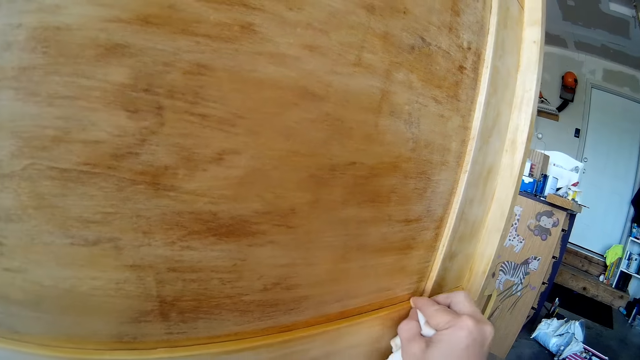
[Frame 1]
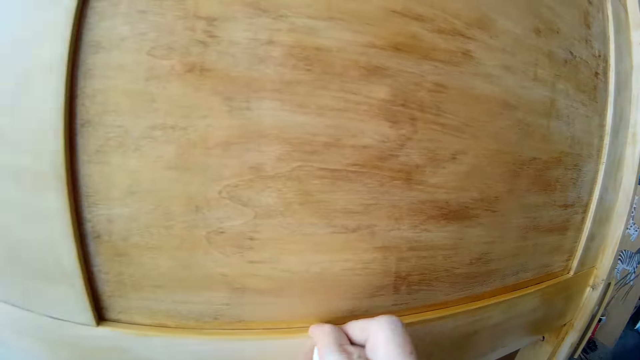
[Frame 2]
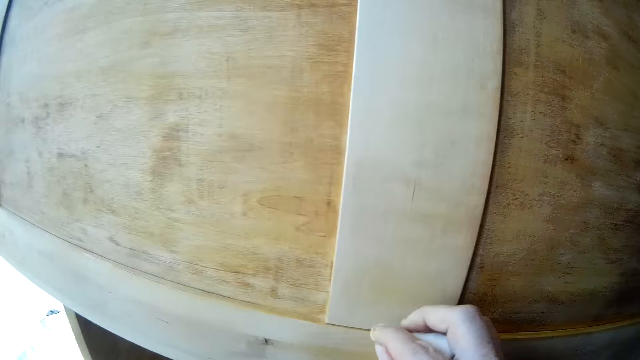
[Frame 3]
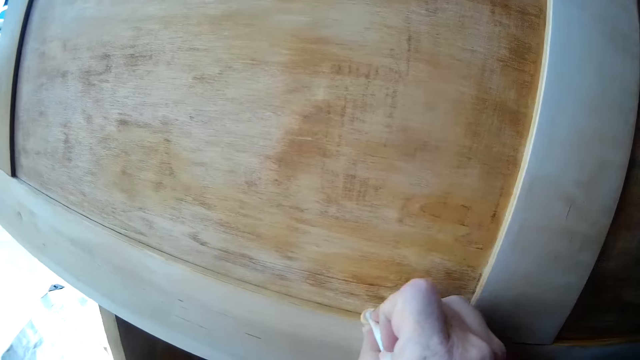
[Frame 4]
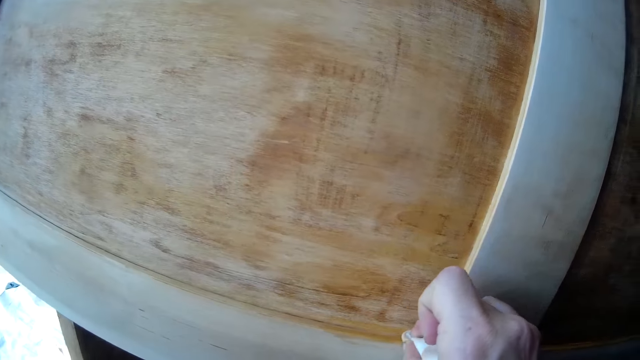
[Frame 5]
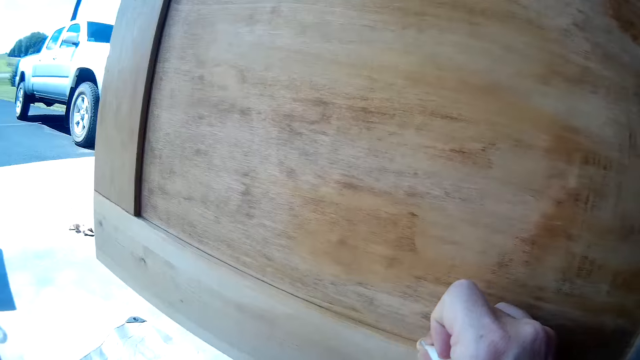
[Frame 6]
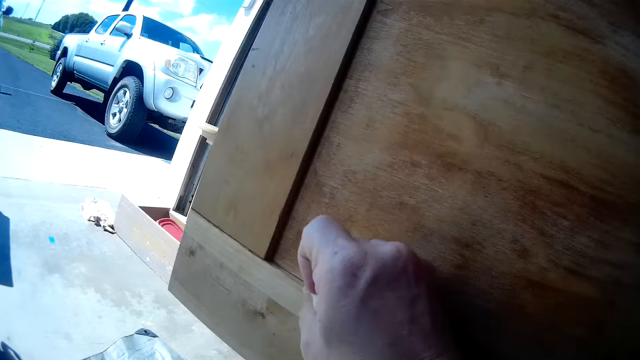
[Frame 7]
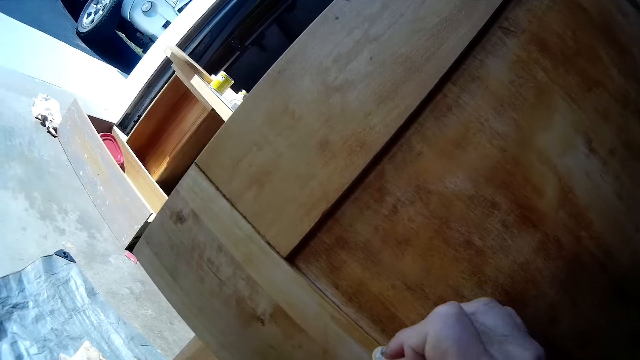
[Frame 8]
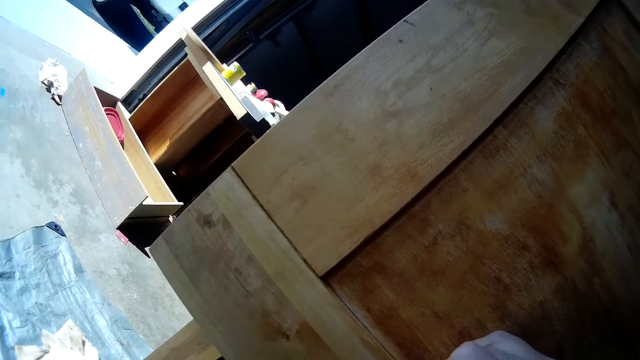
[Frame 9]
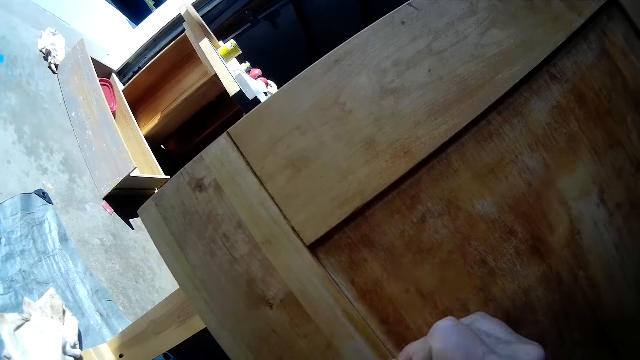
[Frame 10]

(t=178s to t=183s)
The camera wearer cleans furniture with a towel.

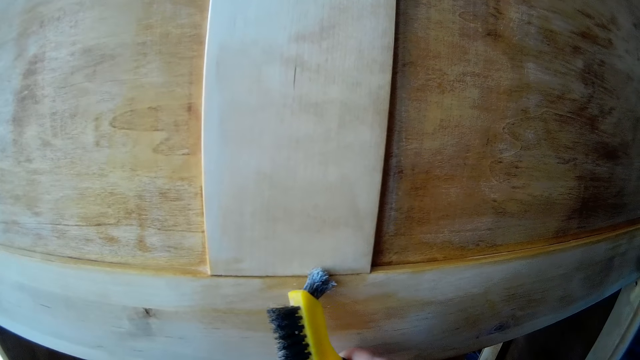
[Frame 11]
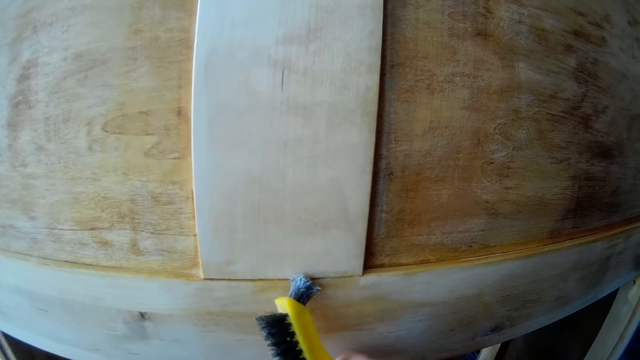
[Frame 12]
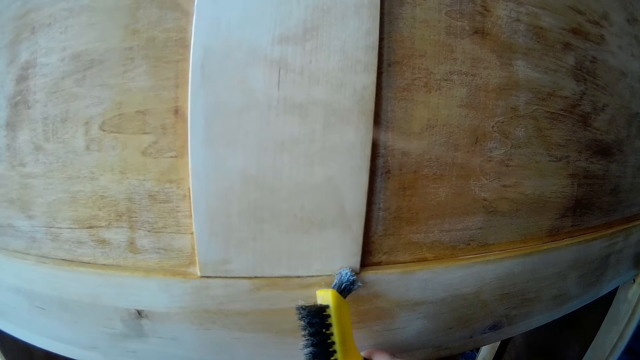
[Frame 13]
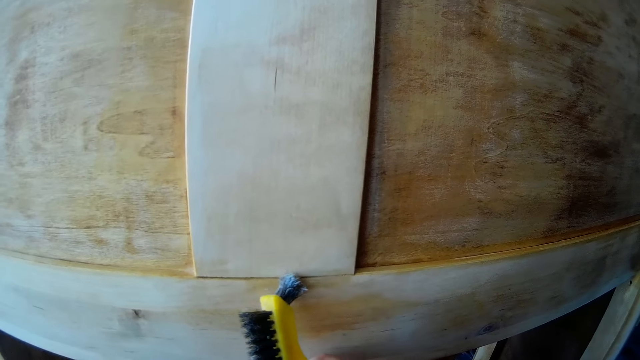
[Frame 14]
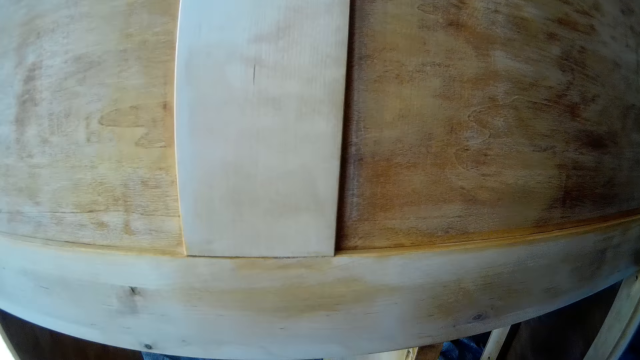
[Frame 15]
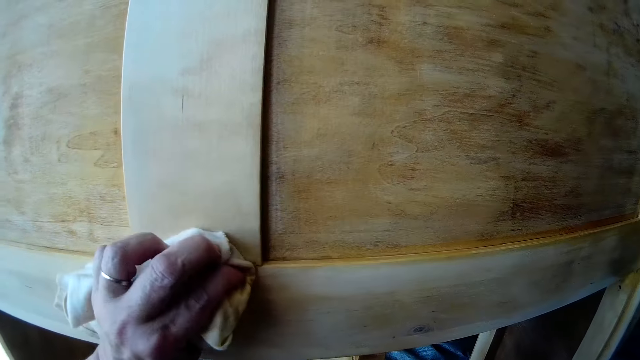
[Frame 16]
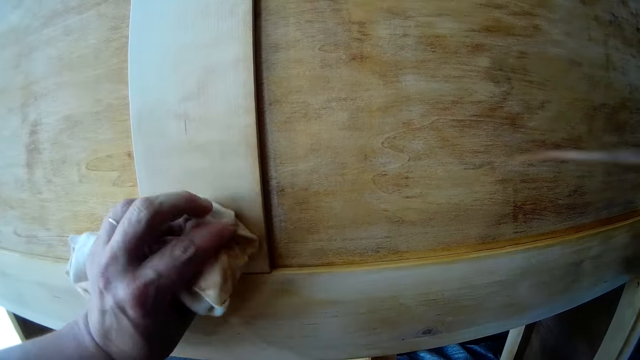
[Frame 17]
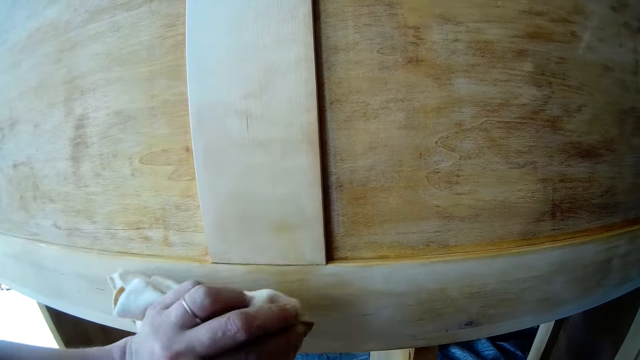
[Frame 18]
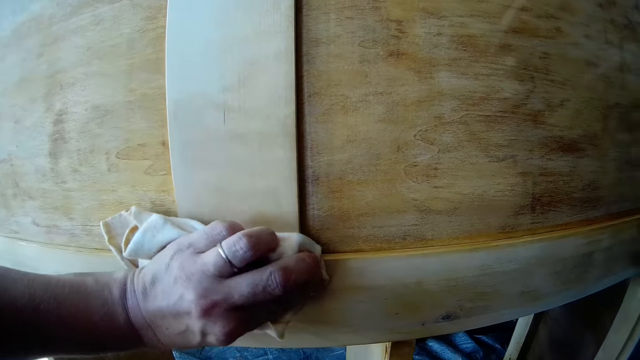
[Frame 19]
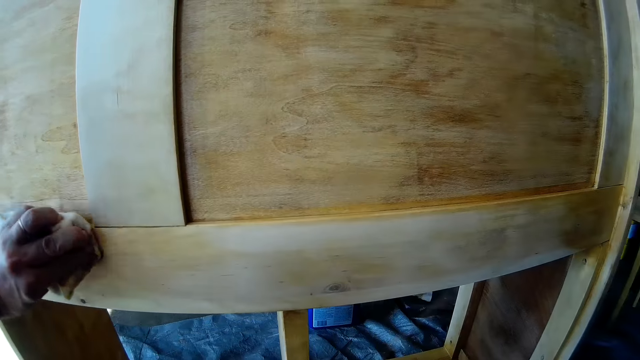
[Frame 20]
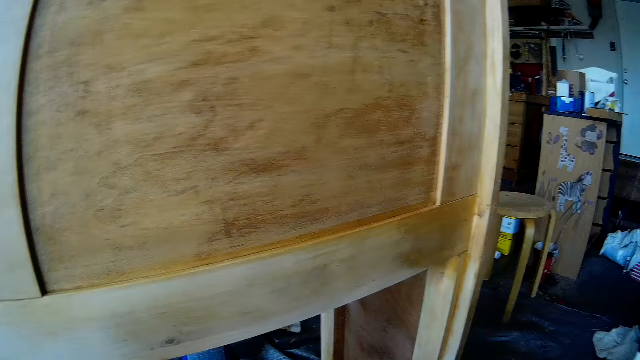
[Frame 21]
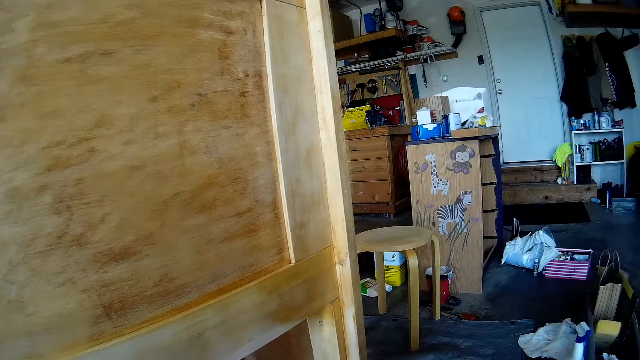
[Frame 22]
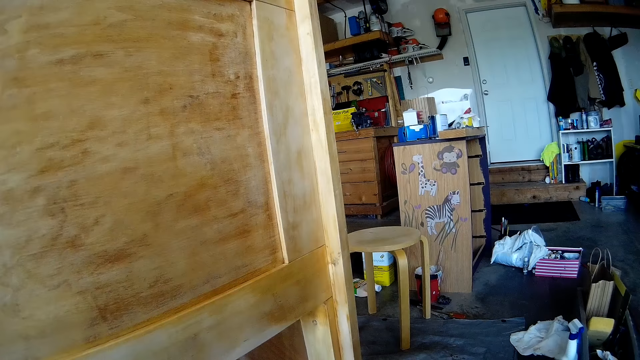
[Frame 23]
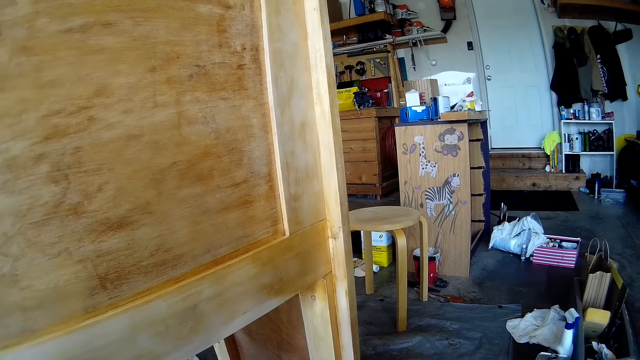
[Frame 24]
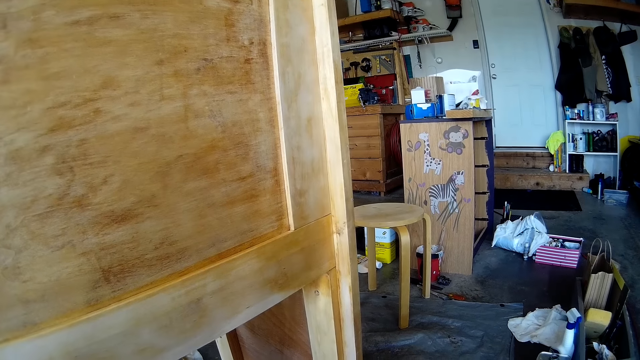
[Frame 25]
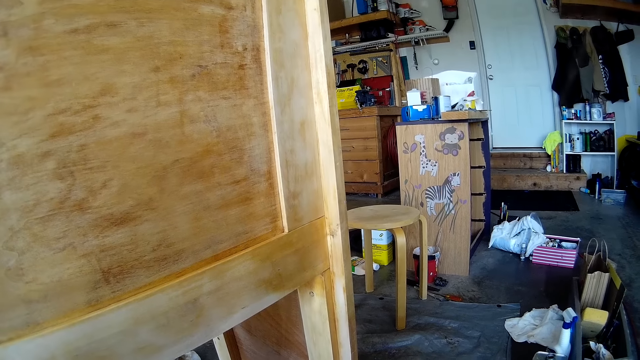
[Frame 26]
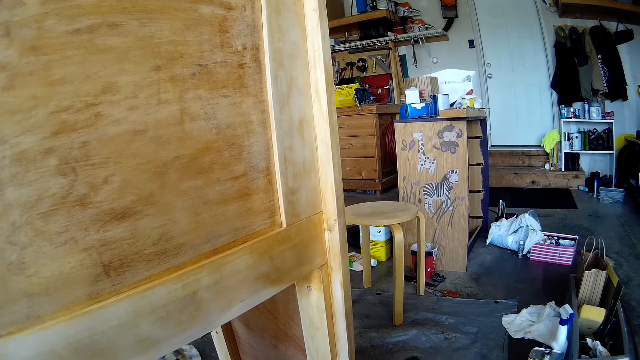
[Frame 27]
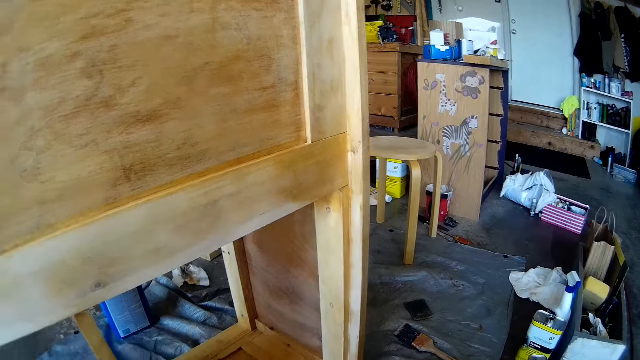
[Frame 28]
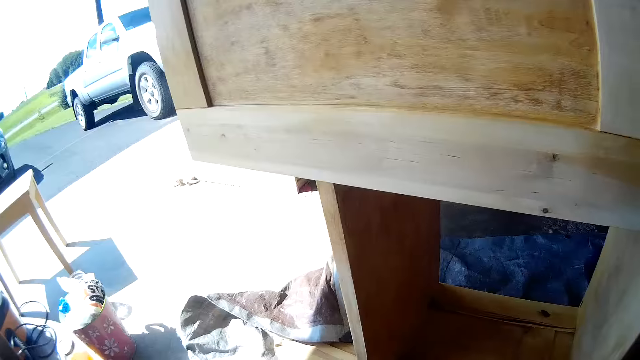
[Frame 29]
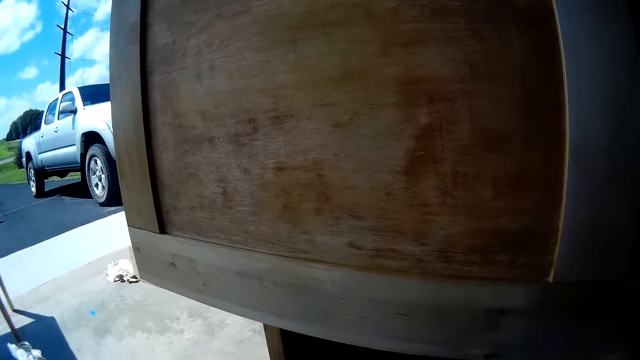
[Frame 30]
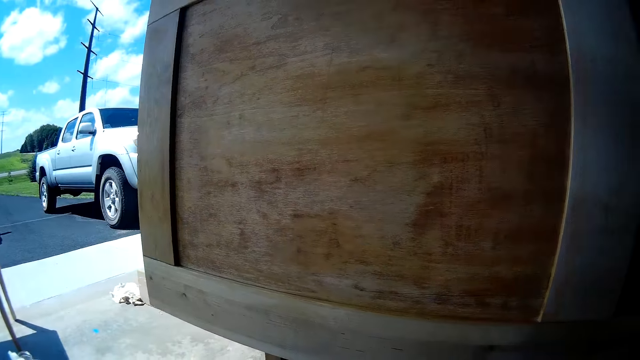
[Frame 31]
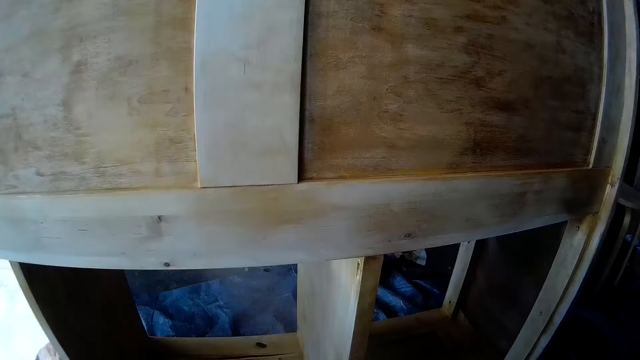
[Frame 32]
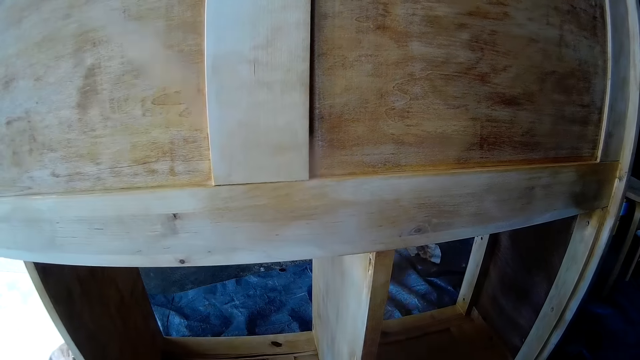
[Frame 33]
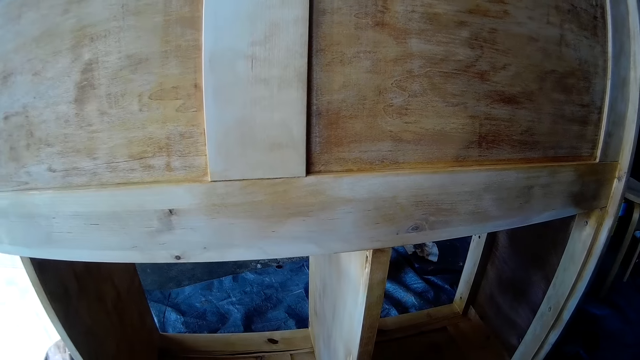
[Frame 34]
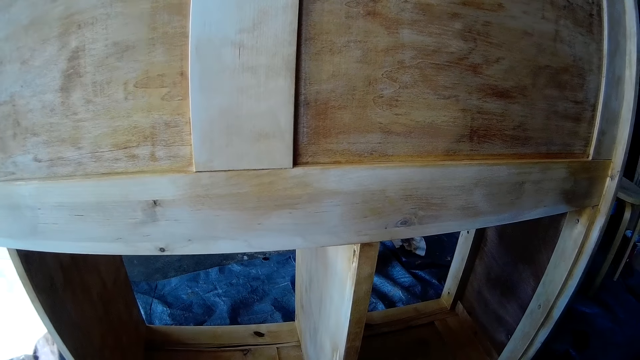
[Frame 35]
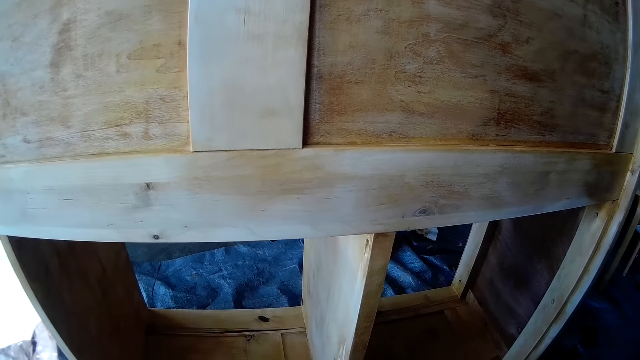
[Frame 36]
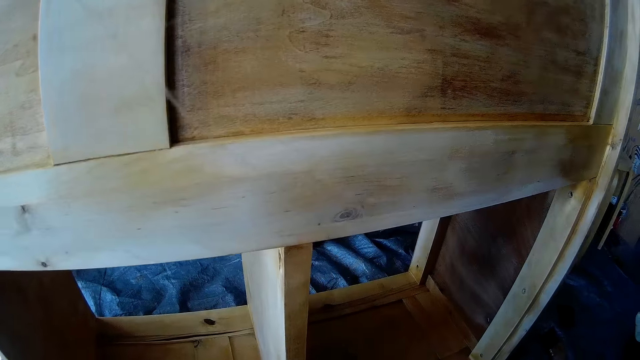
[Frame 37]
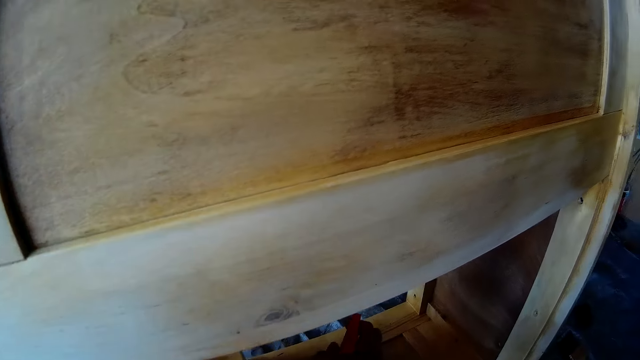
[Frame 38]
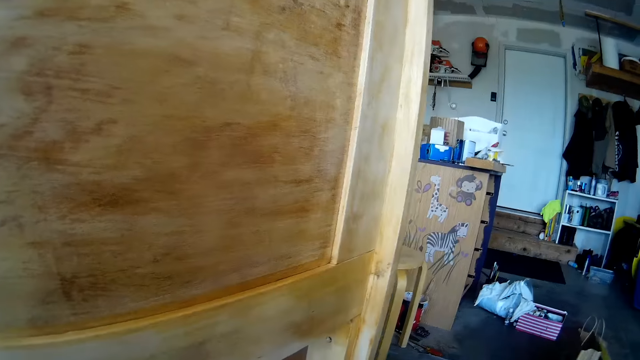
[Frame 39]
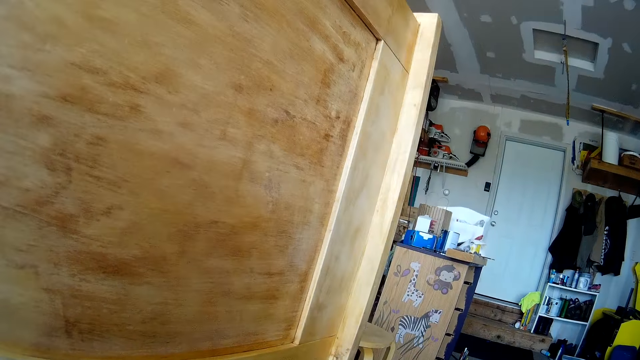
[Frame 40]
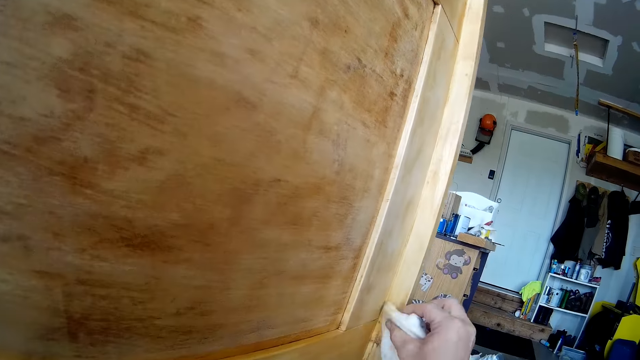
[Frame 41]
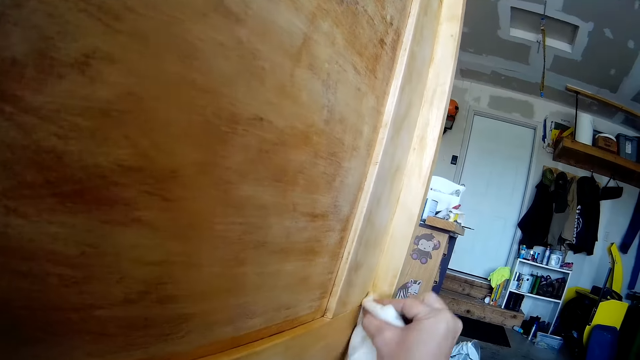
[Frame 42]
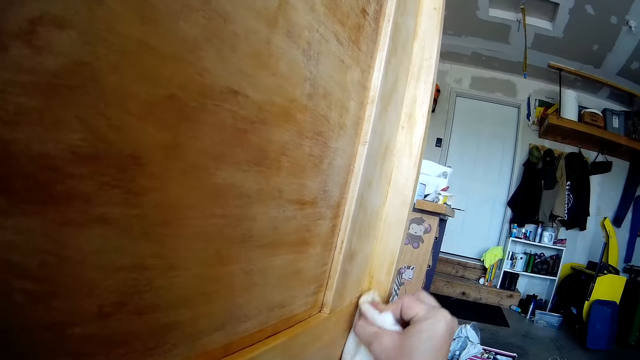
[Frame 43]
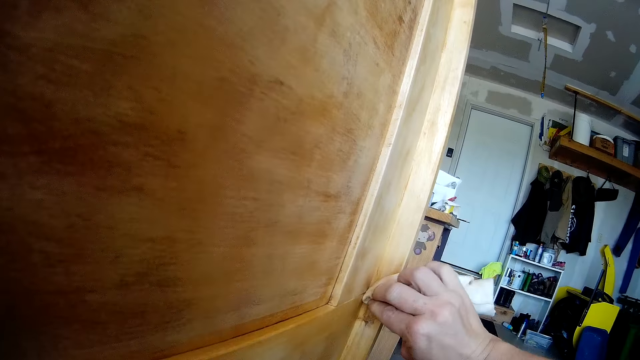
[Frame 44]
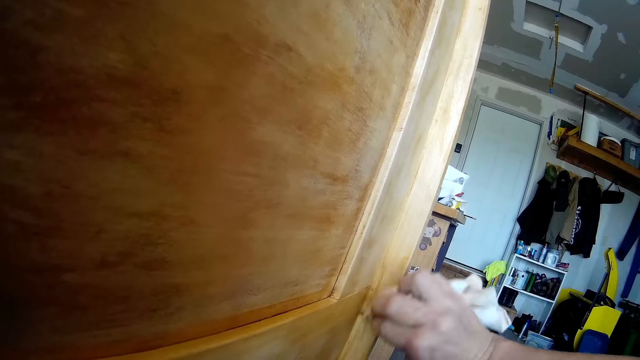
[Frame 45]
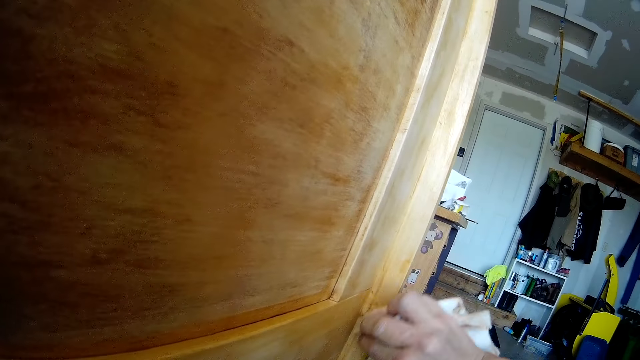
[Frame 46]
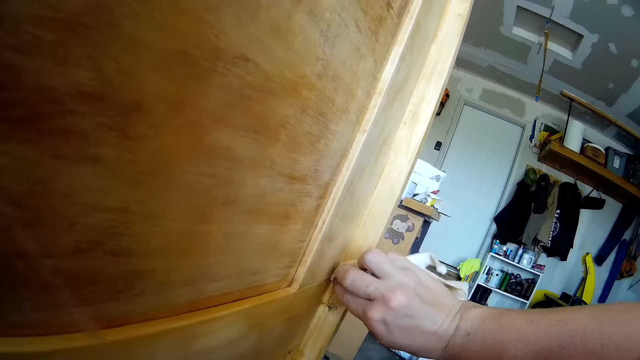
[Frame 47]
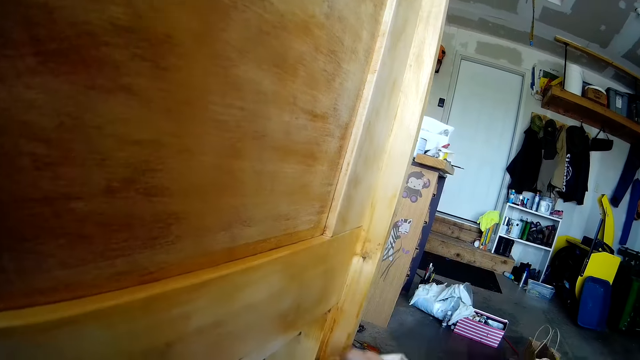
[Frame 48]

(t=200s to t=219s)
The camera wearer scrubs furniture with a brush. They clean the furniture with a towel or cloth. They look around. They look around again. They place the detergent on the shelf. They scrub the edge with the cloth. They clean the furniture with the towel.
